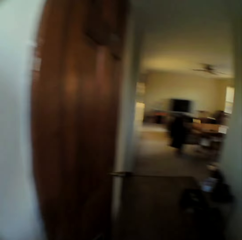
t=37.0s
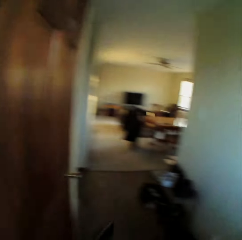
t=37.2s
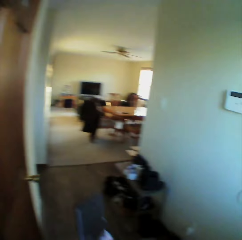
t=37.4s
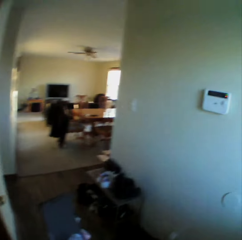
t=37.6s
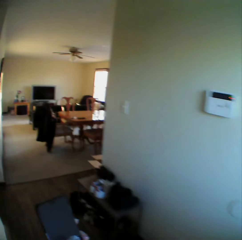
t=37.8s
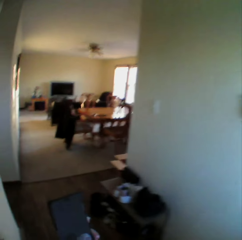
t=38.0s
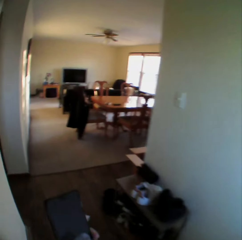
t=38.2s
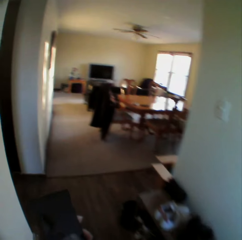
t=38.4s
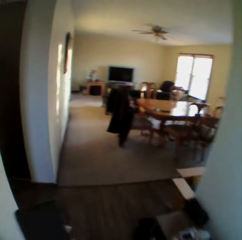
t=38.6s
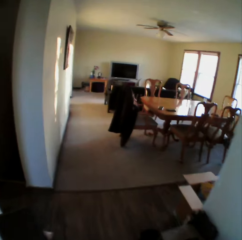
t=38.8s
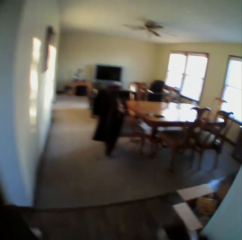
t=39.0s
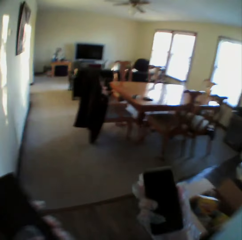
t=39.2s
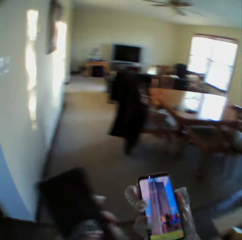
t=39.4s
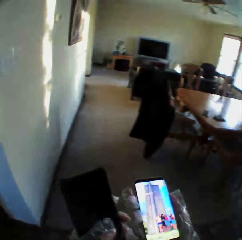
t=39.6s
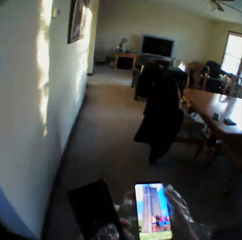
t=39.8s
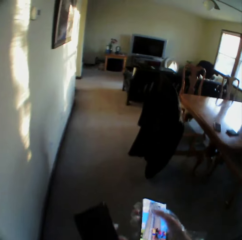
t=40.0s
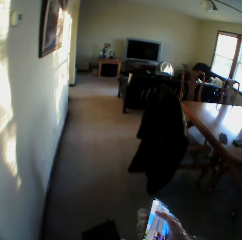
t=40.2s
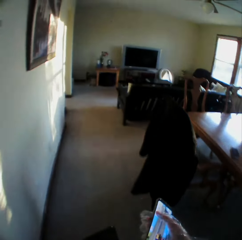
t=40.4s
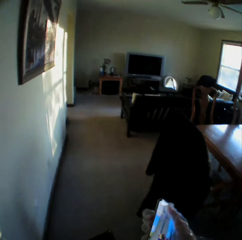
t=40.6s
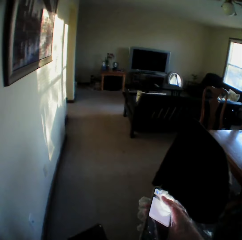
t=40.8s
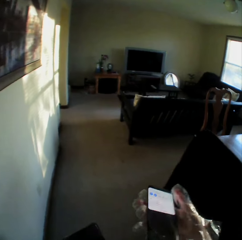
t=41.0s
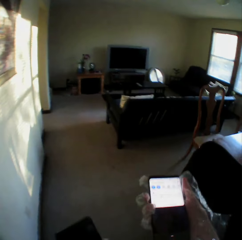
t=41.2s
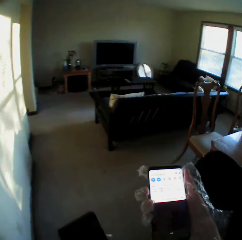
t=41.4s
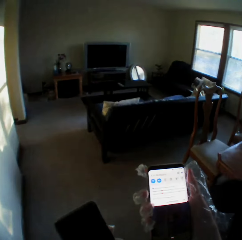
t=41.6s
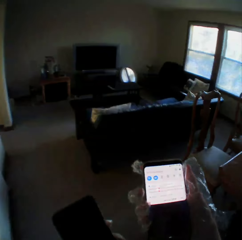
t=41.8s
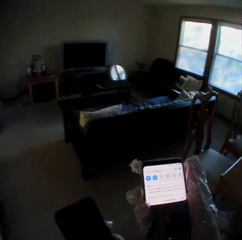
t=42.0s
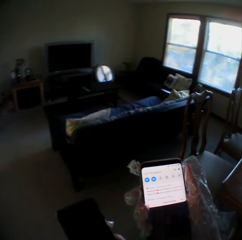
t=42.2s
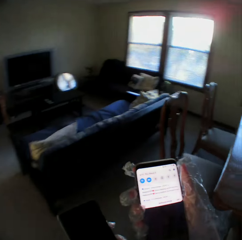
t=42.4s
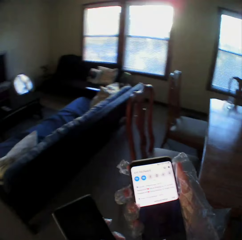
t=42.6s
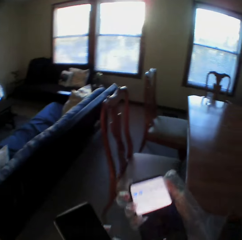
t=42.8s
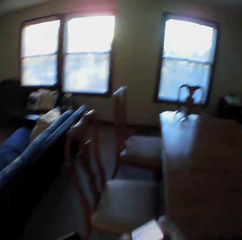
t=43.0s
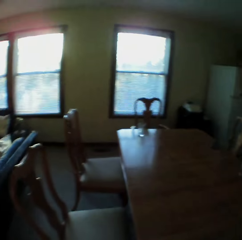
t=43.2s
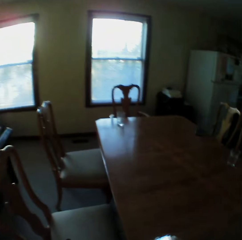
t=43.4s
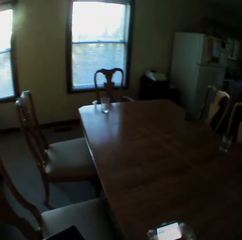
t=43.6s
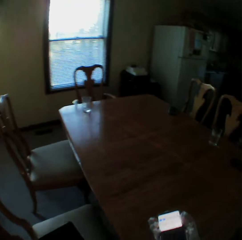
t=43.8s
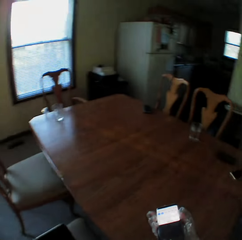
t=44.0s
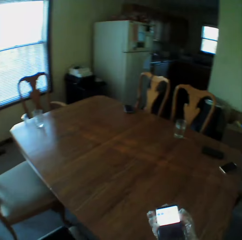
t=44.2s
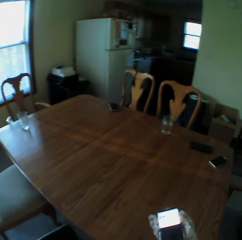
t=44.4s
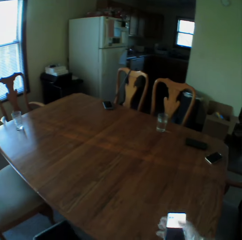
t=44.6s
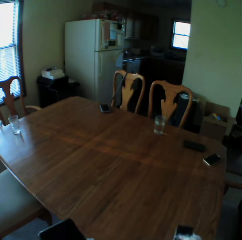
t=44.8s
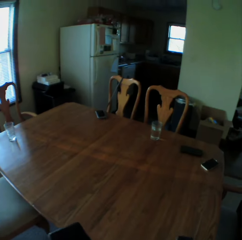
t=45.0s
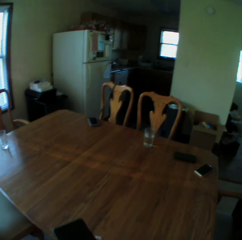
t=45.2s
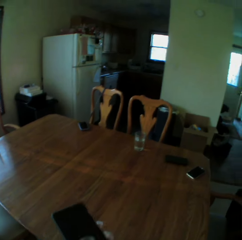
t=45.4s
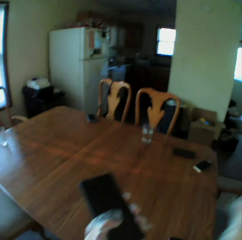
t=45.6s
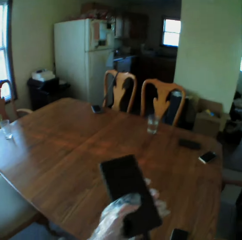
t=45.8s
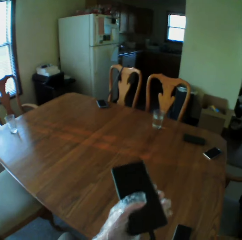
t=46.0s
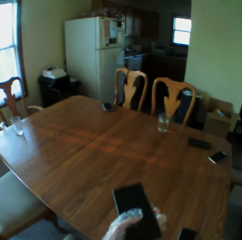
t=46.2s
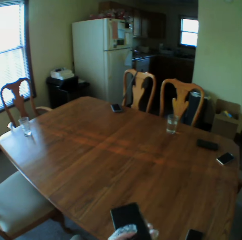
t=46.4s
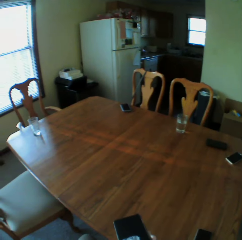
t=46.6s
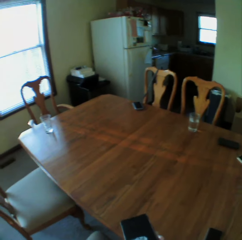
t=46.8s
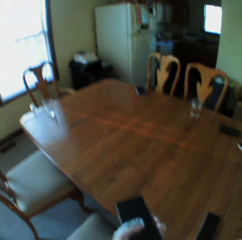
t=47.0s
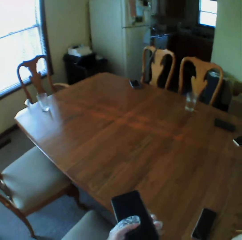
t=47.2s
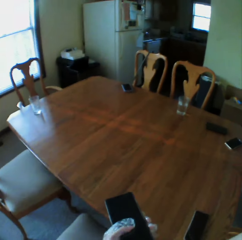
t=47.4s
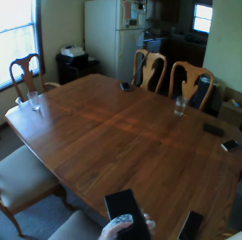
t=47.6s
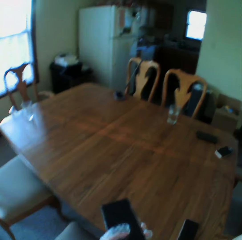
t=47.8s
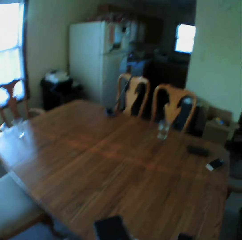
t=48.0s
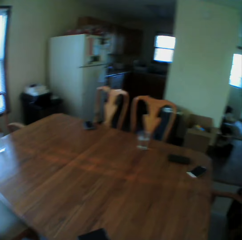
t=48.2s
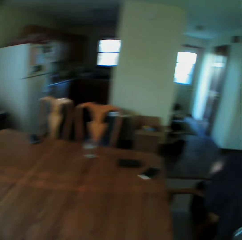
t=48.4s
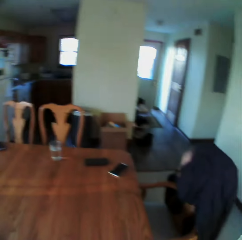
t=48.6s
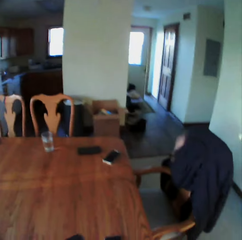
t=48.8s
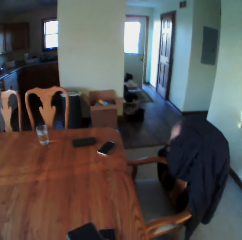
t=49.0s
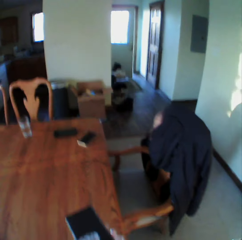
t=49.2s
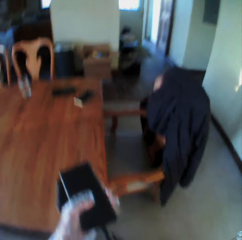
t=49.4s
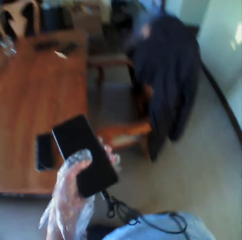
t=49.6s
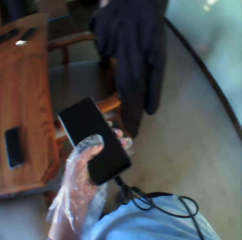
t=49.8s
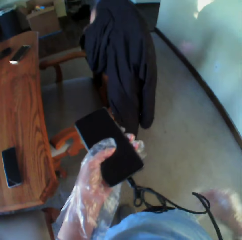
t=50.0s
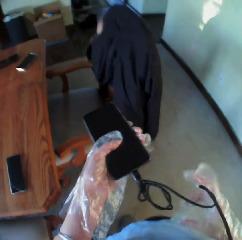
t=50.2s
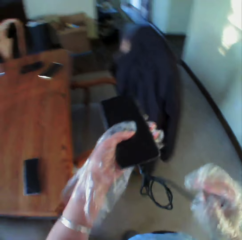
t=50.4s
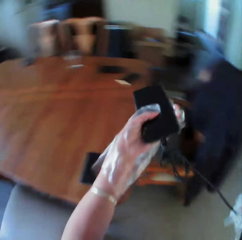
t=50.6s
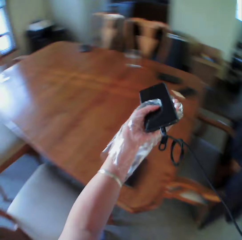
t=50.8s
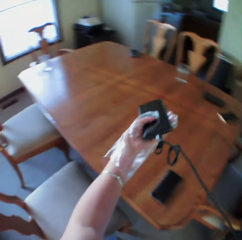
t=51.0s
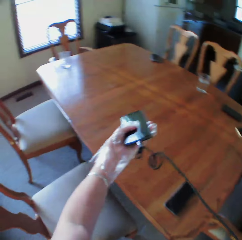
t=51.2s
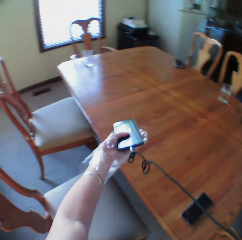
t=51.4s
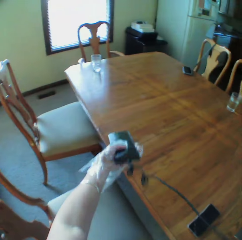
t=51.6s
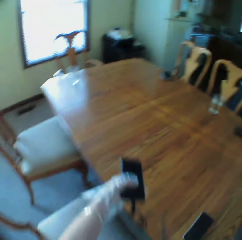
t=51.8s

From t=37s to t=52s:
The camera wearer enters the house. They walk around. They scroll the phone. They look around. They put the phone on the table. They look around.

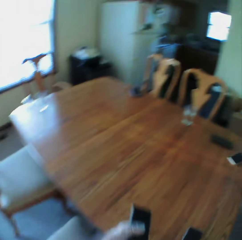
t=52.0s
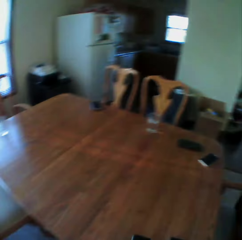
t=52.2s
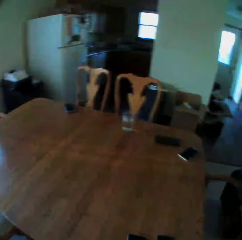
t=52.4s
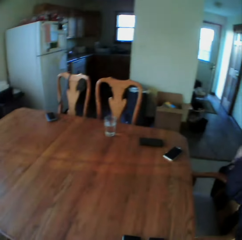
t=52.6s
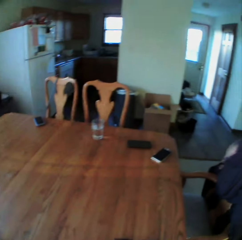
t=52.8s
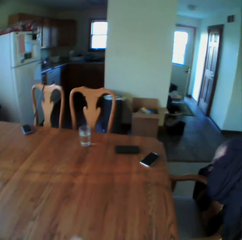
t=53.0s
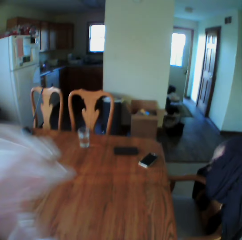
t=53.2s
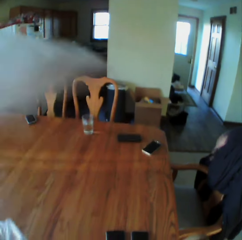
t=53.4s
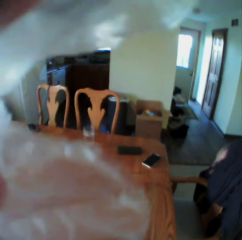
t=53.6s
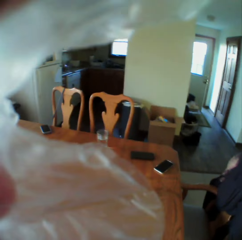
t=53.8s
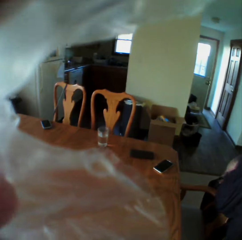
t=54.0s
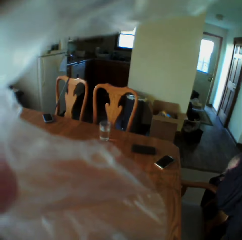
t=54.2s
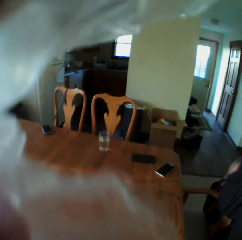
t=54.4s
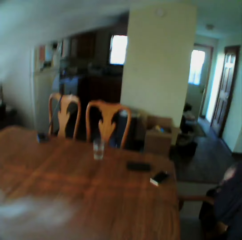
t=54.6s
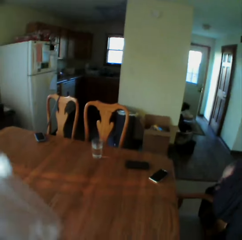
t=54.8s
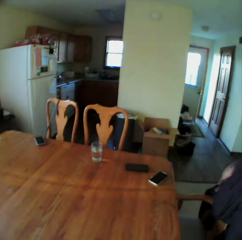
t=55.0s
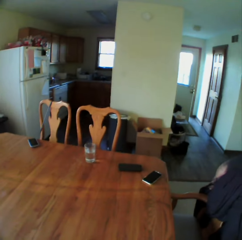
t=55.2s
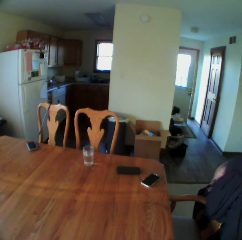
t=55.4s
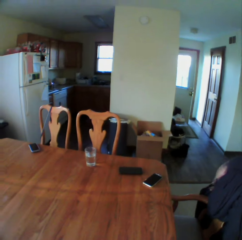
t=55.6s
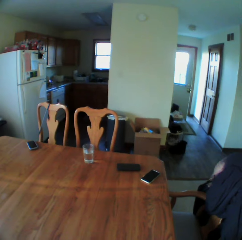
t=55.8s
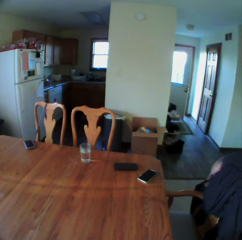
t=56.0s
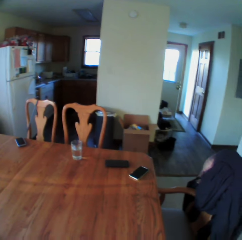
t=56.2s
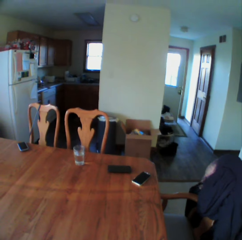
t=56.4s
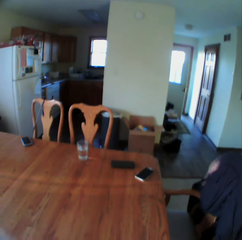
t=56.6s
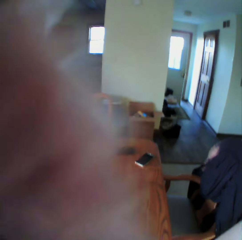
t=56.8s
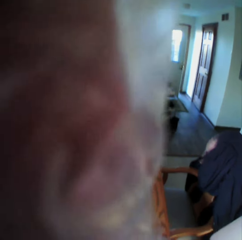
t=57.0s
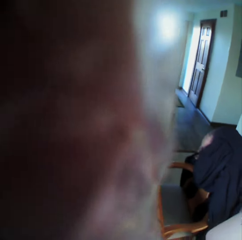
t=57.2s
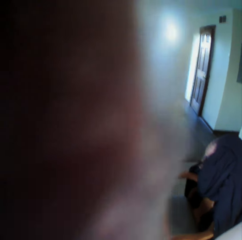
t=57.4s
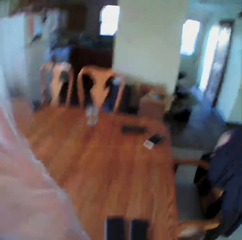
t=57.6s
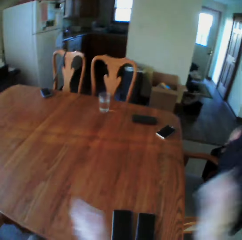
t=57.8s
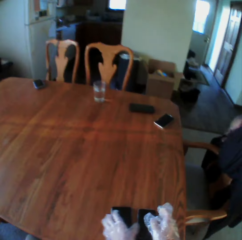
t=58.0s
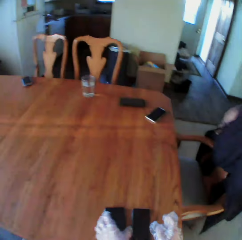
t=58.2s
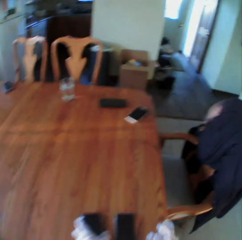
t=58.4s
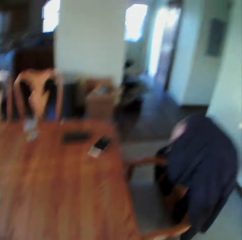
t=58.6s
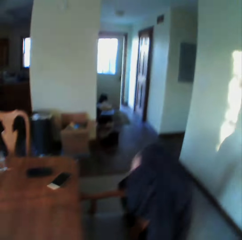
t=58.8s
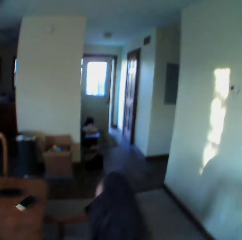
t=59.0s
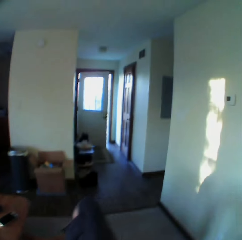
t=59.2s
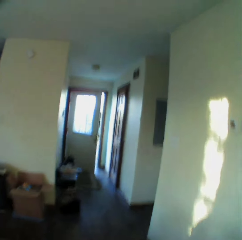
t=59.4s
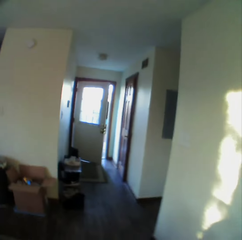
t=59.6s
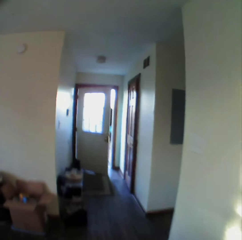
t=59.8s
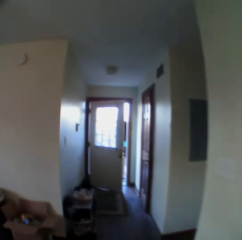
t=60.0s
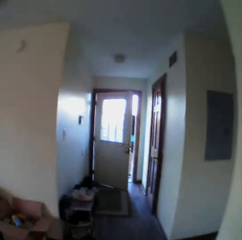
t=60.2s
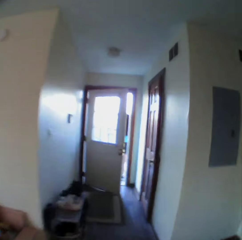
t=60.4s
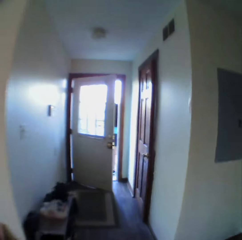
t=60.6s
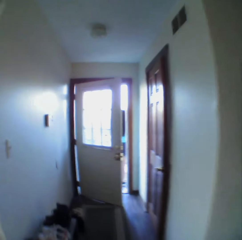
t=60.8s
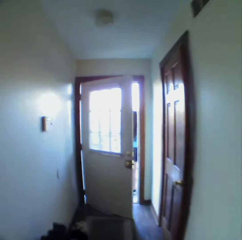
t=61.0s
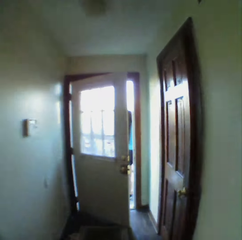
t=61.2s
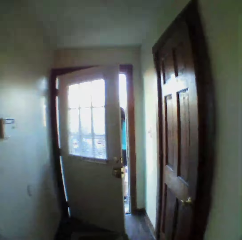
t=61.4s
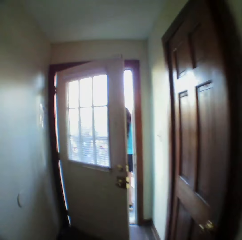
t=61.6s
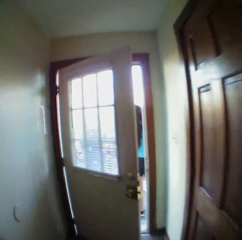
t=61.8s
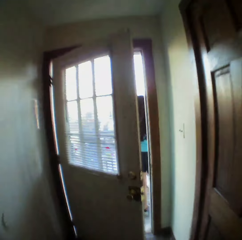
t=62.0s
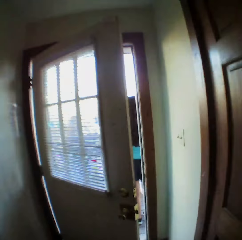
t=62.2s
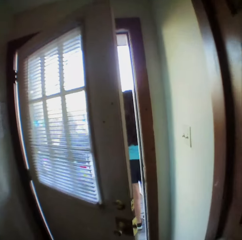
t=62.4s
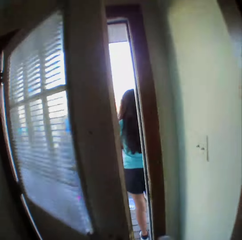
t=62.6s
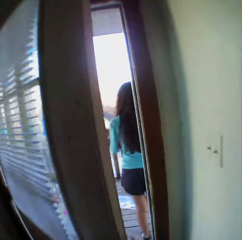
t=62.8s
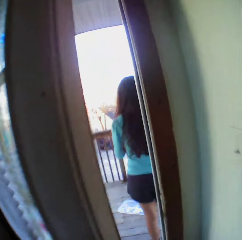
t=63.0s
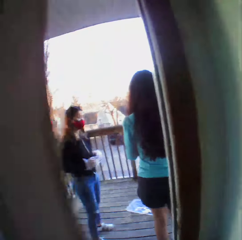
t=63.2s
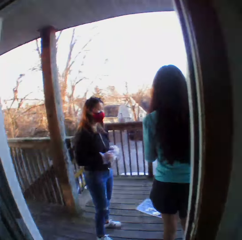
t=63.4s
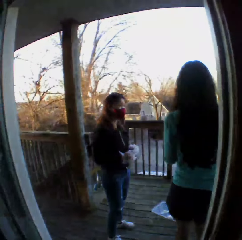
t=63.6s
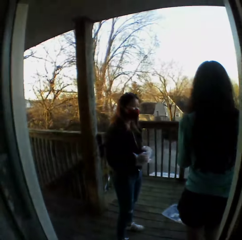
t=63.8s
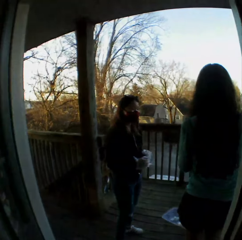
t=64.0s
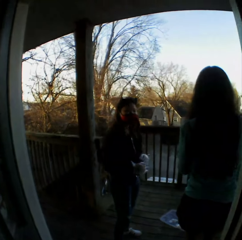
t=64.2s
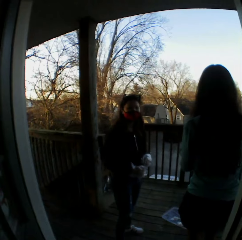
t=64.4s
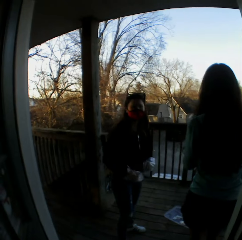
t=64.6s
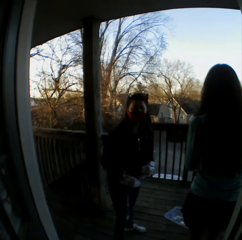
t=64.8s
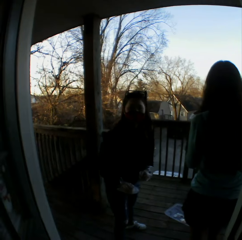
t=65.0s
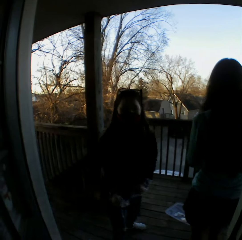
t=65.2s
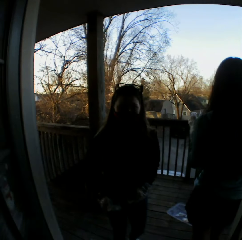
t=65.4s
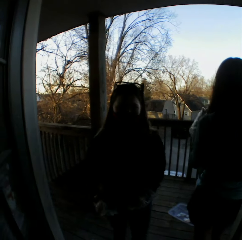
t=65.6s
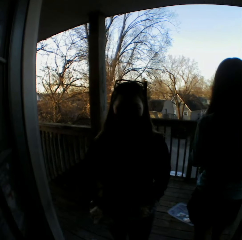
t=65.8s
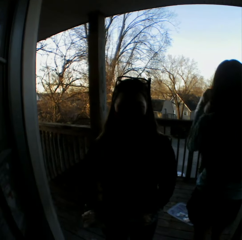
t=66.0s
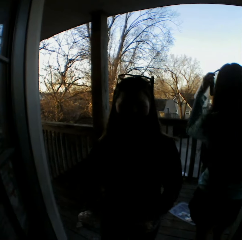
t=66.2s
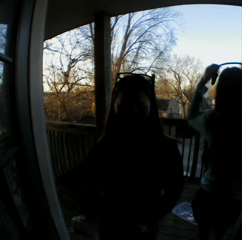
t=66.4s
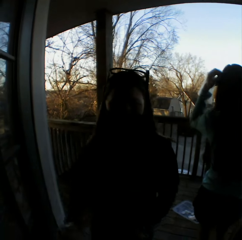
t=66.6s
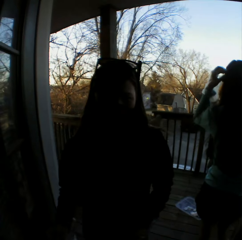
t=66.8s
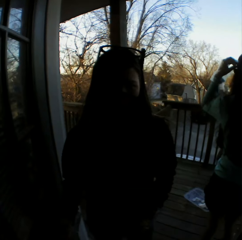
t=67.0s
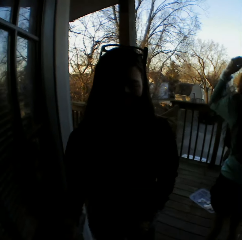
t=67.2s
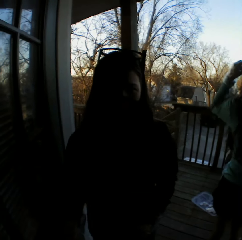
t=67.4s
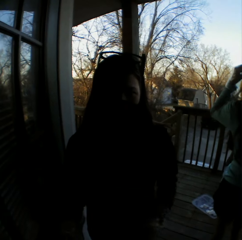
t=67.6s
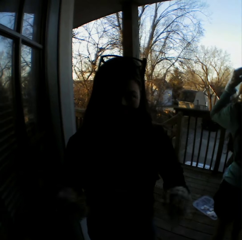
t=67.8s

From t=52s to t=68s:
The camera wearer puts the phone on the table. They fix the camera. They look around. They put the phone on the table. They call a female. The female walks around.
